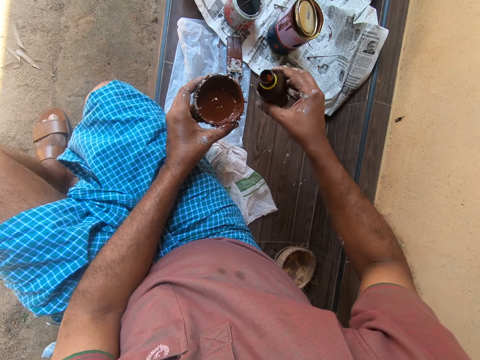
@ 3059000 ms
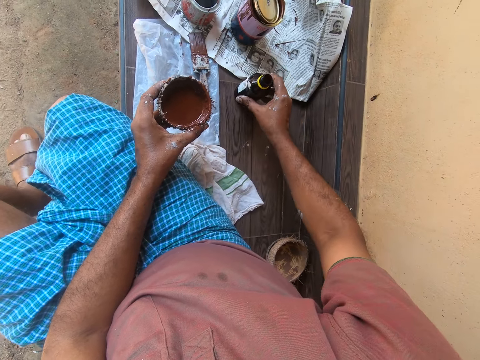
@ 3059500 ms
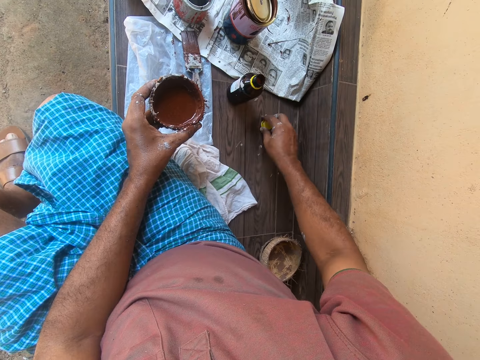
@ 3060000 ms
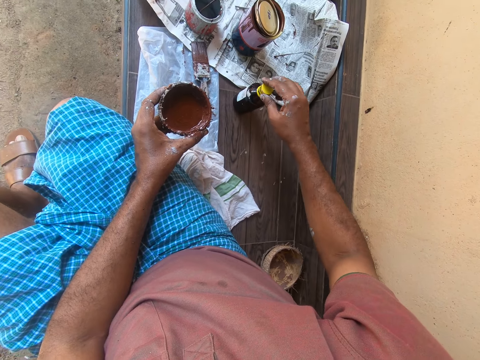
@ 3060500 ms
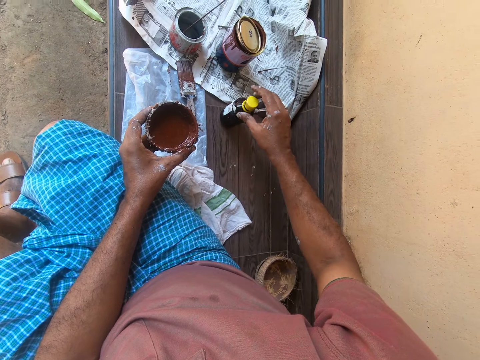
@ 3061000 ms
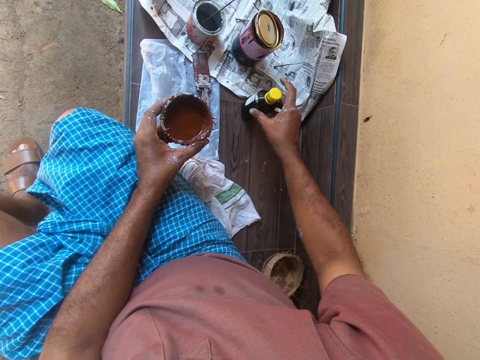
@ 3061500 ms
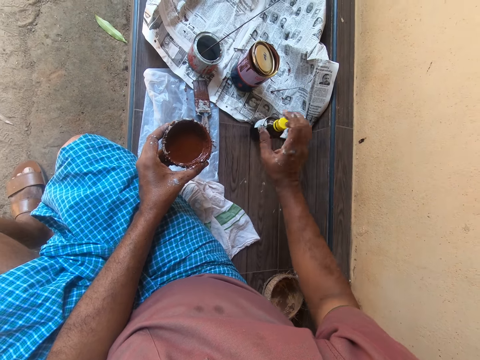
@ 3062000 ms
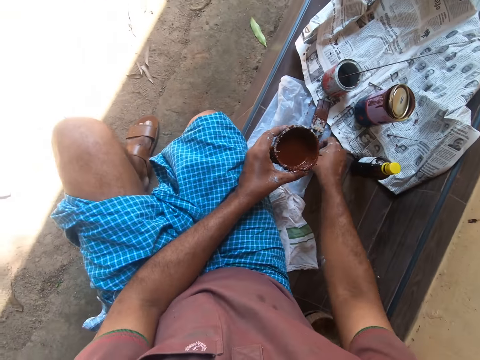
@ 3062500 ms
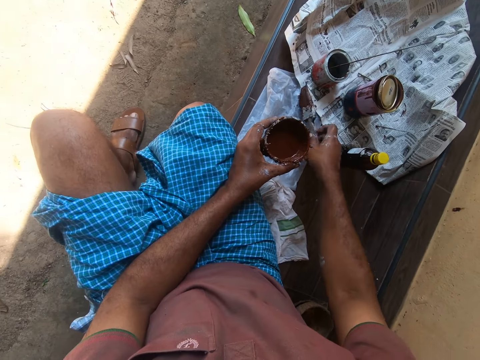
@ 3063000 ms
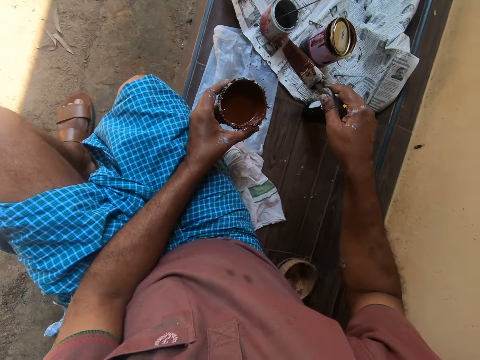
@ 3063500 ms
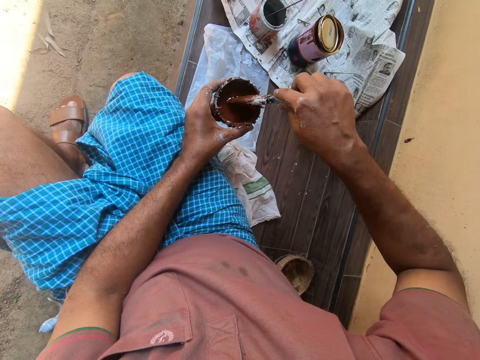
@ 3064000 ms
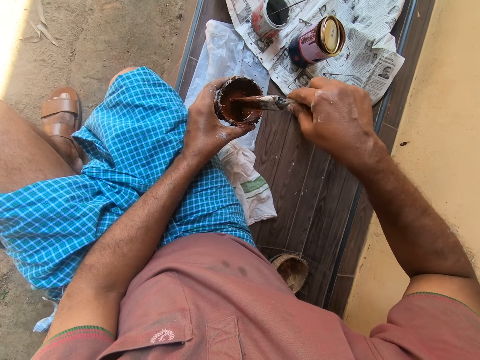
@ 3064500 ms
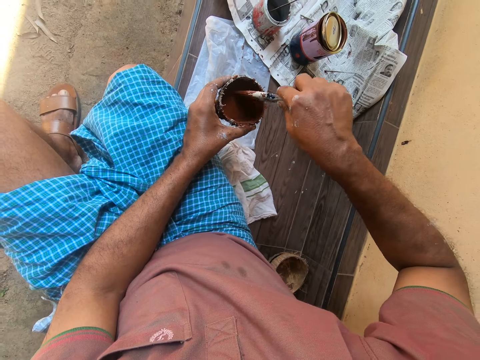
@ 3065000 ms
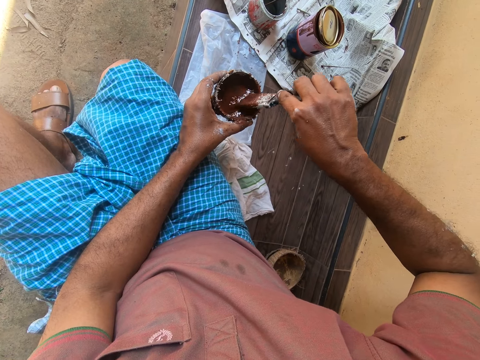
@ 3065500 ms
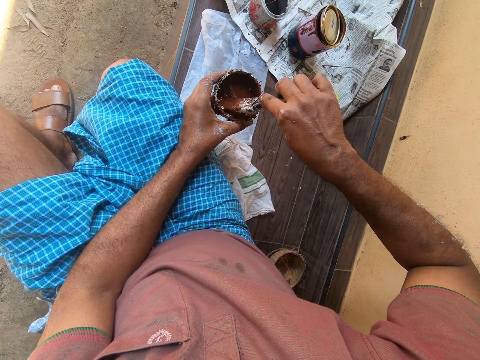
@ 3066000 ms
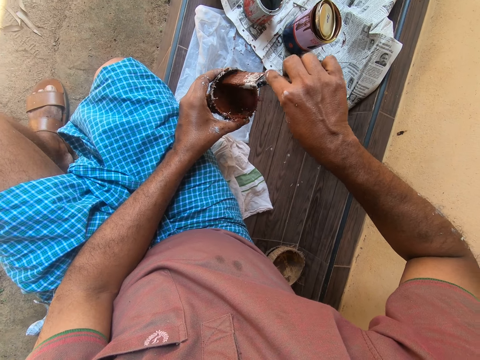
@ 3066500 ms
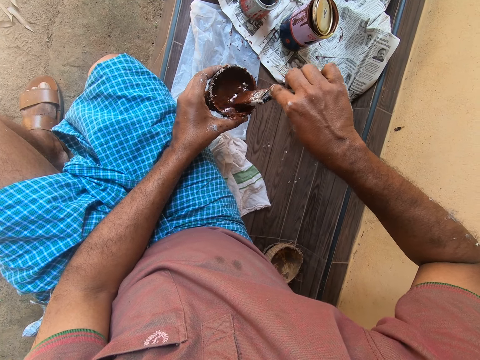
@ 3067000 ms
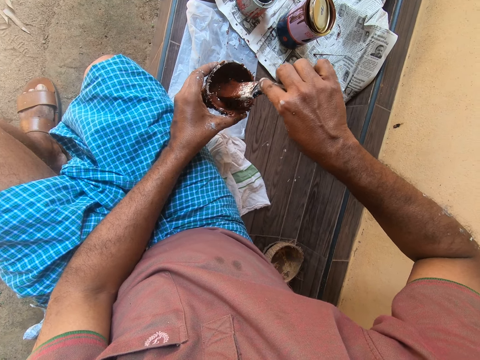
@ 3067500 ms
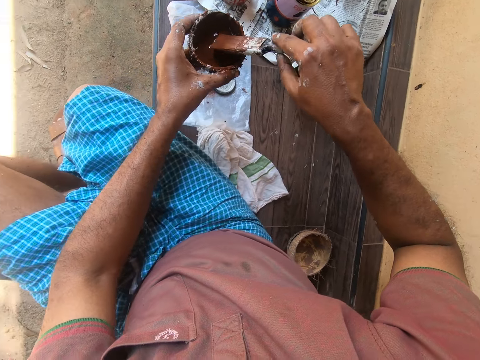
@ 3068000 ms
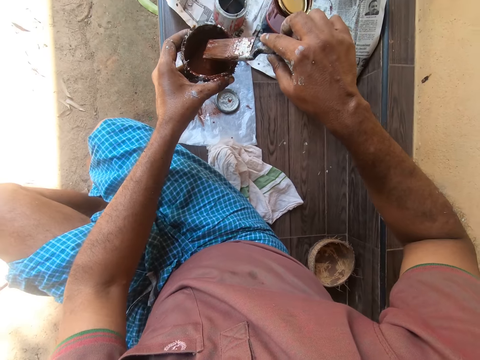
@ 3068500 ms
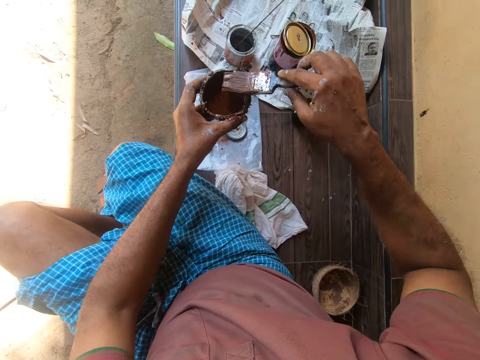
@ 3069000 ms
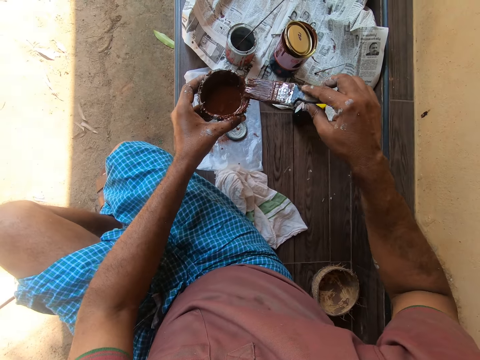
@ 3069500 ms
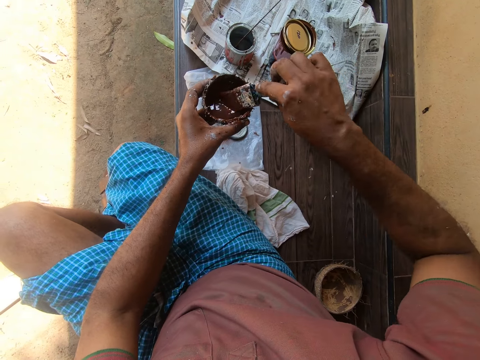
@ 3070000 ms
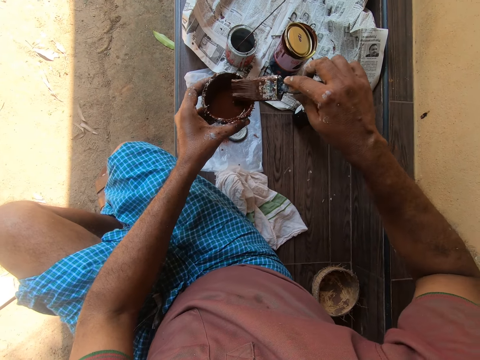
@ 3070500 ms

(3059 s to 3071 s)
The camera wearer puts the bottle of oil on the bench or counter. They close the oil bottle. They move the oil bottle on the bench. They pick up the paintbrush from the counter. They dip the paintbrush in the coconut bowl or shell. They stir the paint in the coconut bowl with the paintbrush.

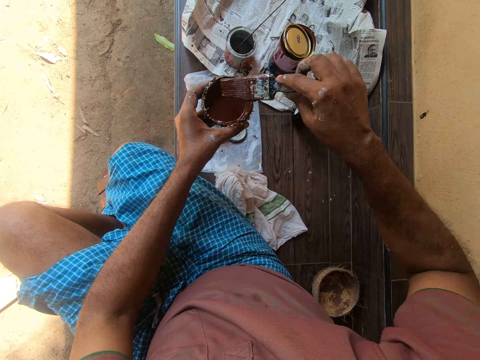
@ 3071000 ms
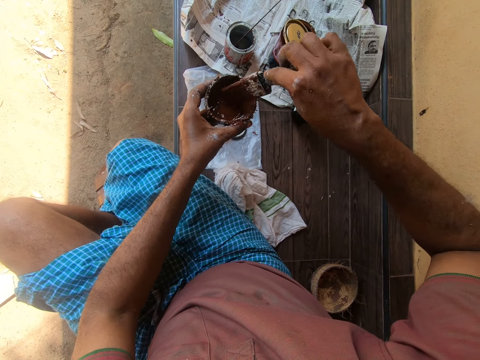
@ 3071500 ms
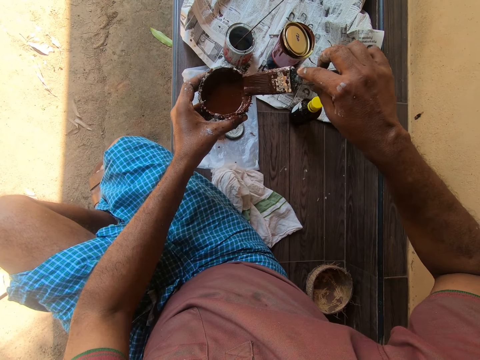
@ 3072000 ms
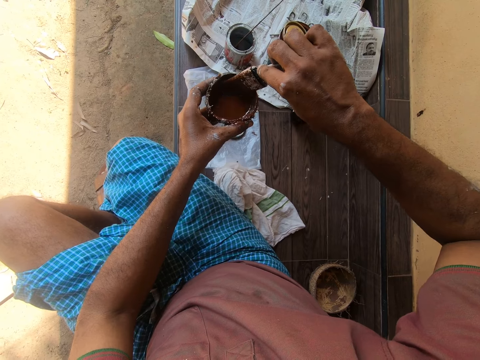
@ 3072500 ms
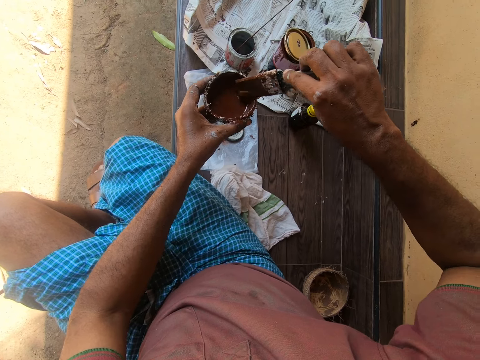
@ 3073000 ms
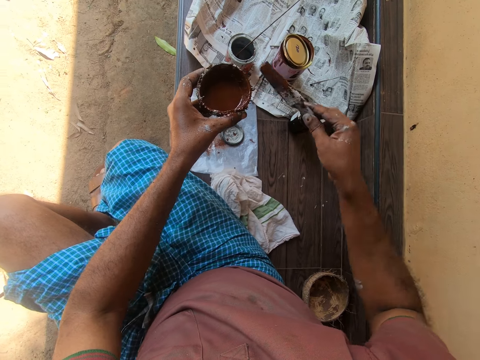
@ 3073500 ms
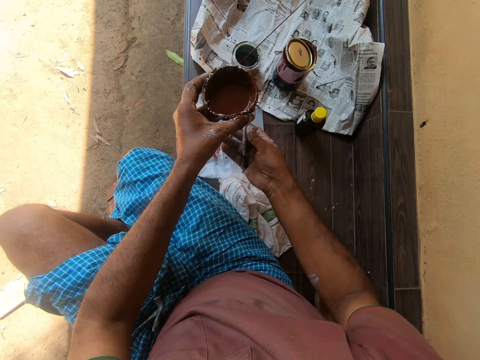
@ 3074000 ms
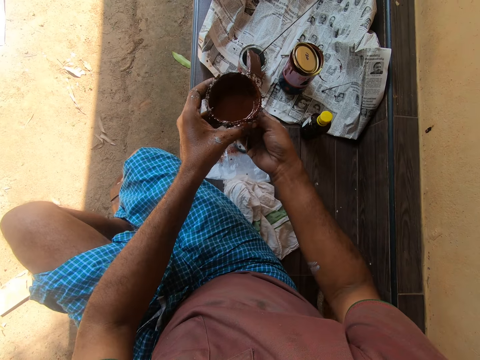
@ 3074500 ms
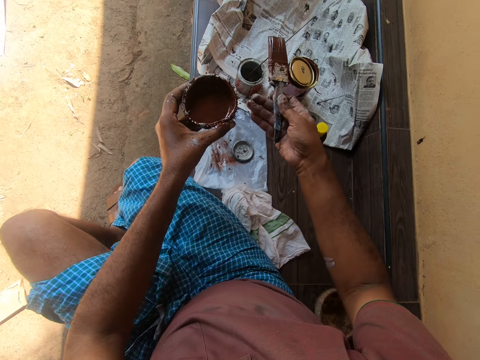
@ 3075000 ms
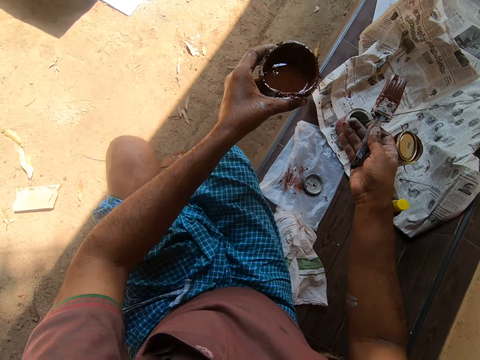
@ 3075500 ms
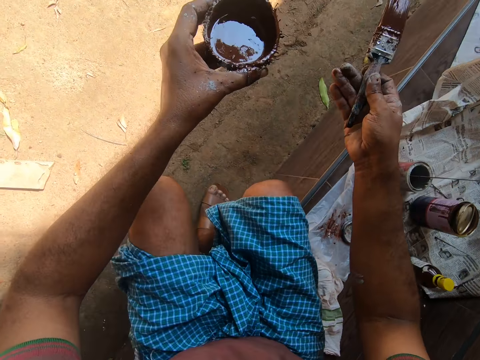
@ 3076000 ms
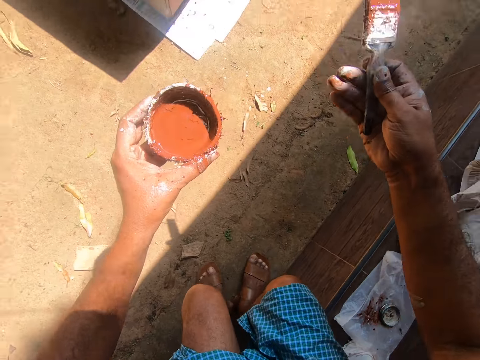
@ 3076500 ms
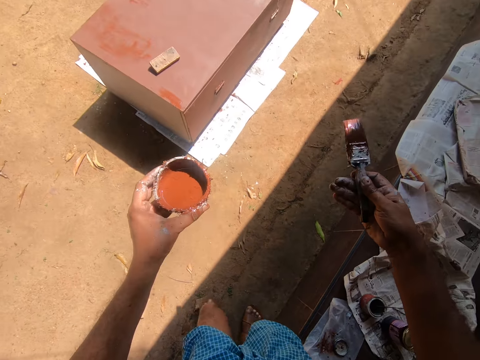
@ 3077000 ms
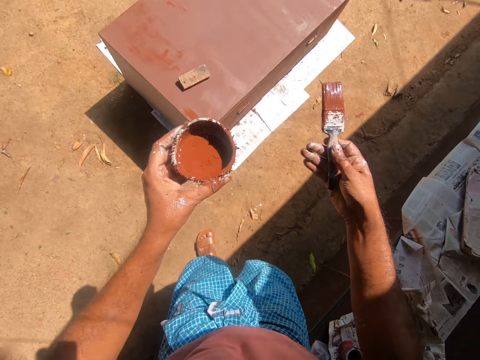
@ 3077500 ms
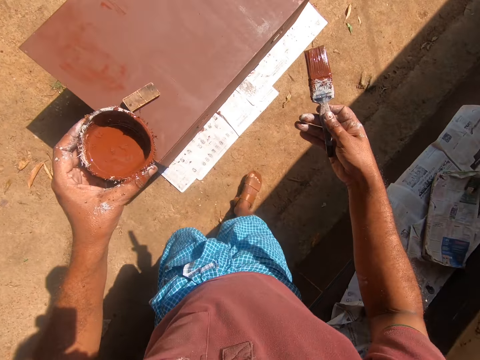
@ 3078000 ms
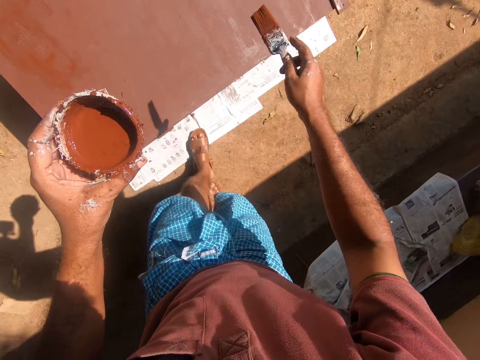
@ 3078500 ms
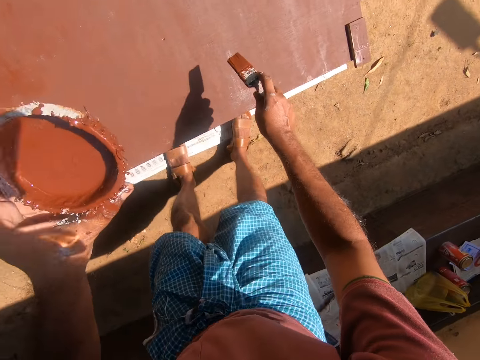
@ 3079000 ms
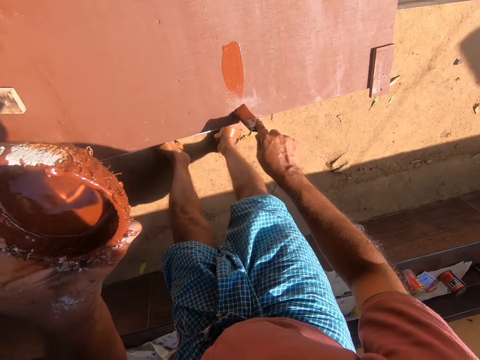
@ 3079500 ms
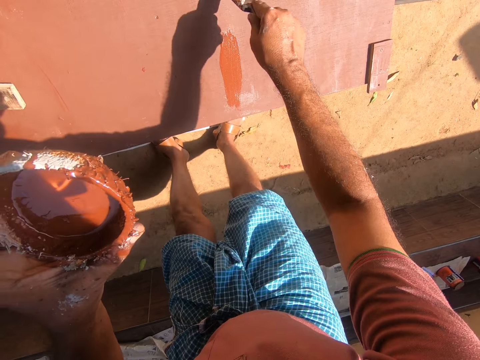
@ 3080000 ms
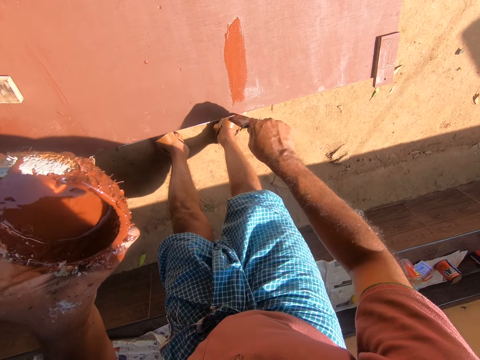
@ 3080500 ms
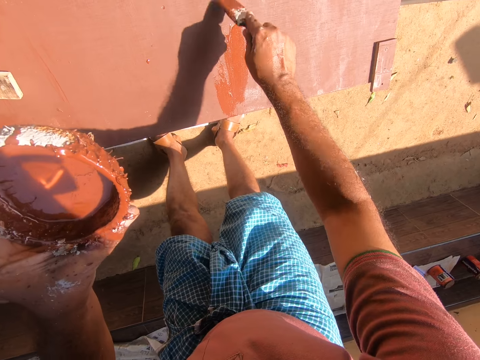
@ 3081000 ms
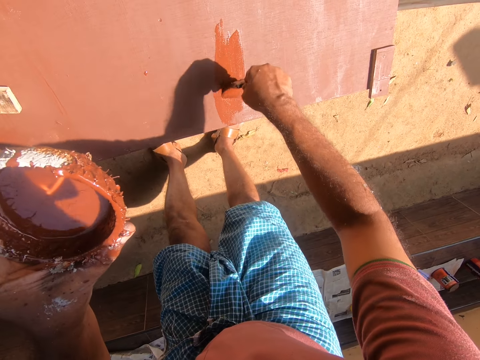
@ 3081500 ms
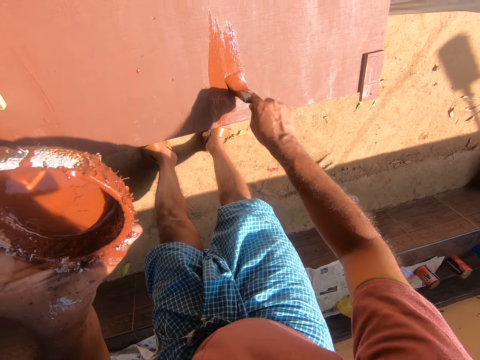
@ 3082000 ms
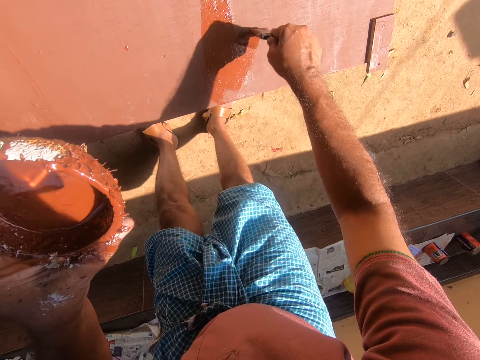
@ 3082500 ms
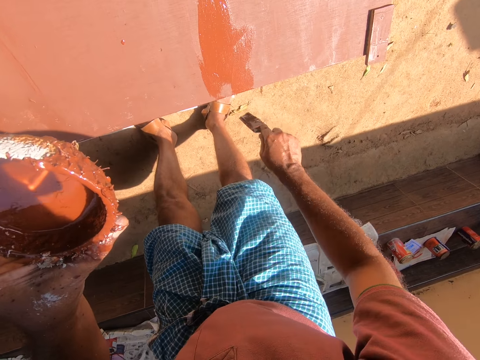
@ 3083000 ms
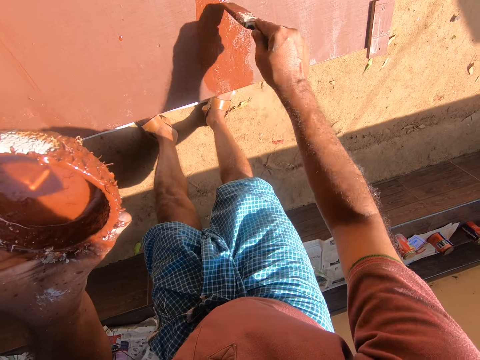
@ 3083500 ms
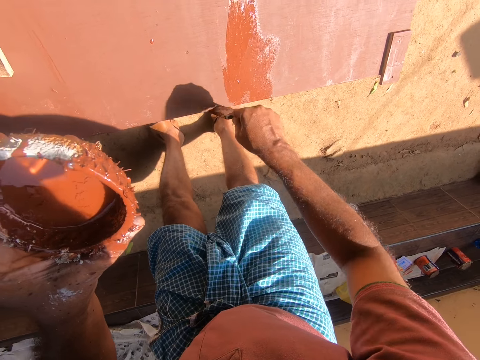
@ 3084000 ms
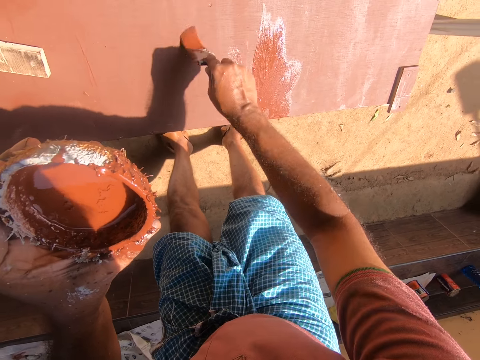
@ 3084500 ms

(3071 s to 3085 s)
The camera wearer stops stirring the paint. They walk towards the table or wooden box. They paint the table with the painting brush.
